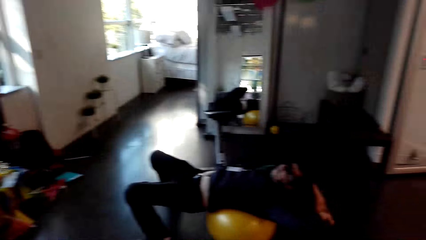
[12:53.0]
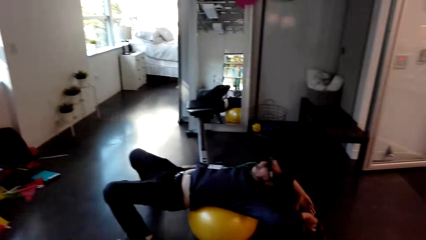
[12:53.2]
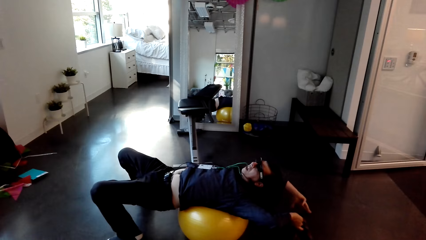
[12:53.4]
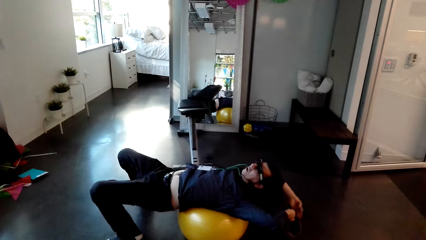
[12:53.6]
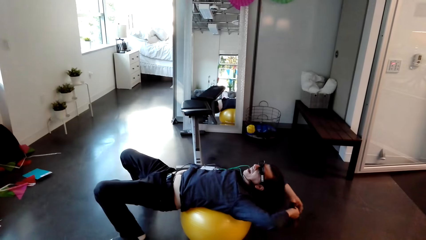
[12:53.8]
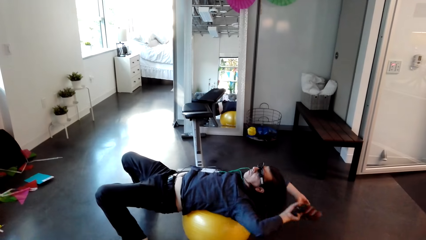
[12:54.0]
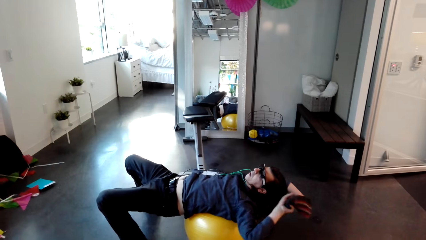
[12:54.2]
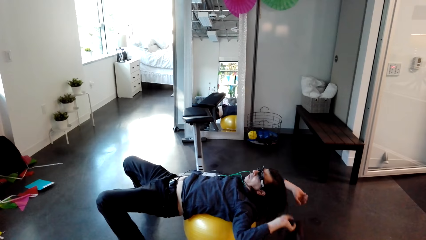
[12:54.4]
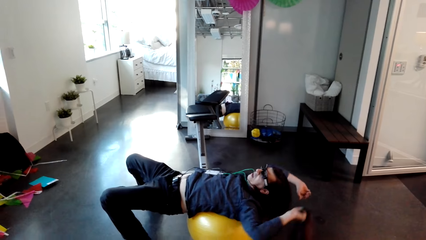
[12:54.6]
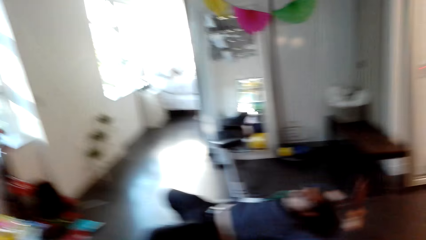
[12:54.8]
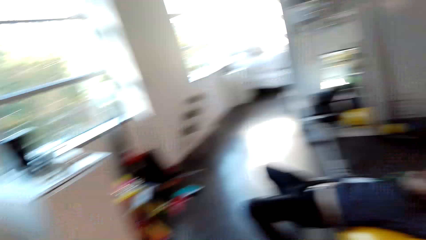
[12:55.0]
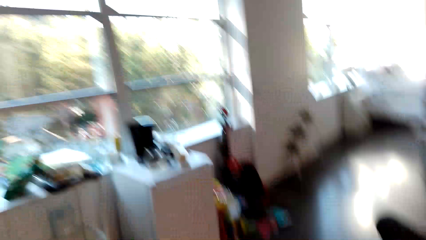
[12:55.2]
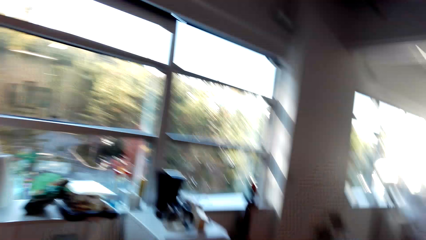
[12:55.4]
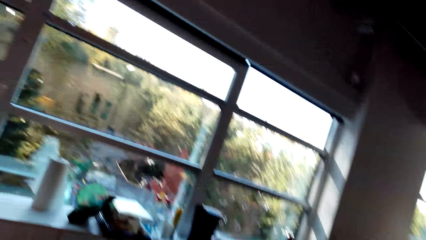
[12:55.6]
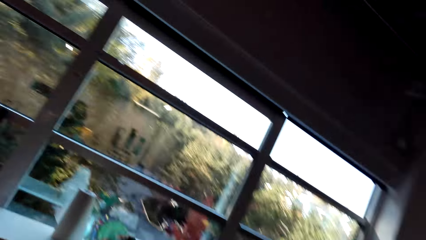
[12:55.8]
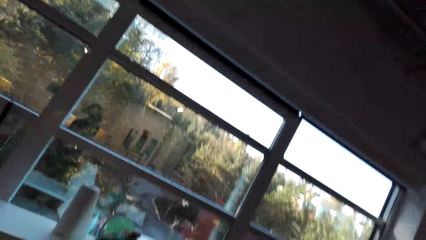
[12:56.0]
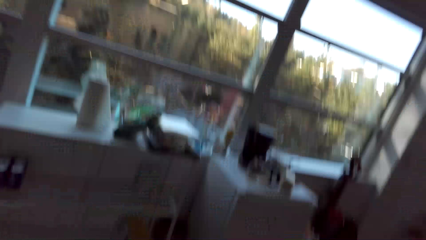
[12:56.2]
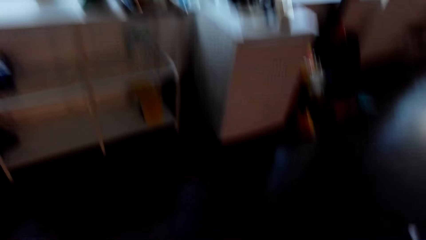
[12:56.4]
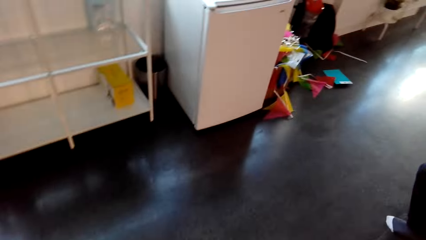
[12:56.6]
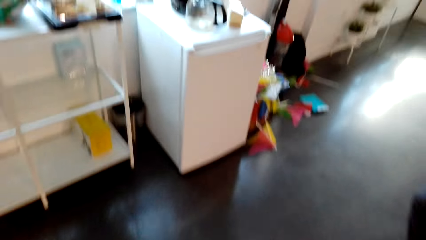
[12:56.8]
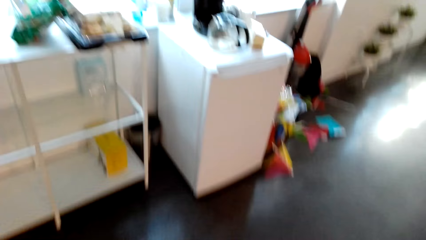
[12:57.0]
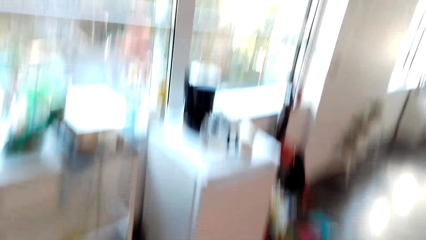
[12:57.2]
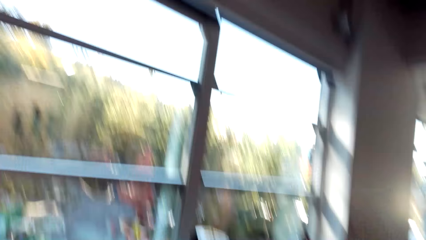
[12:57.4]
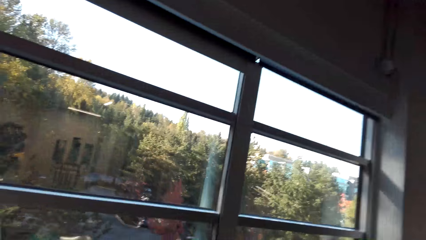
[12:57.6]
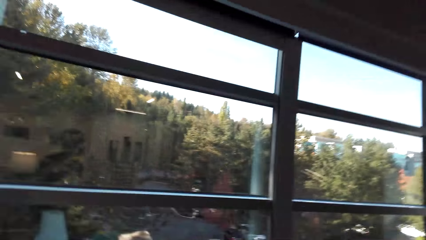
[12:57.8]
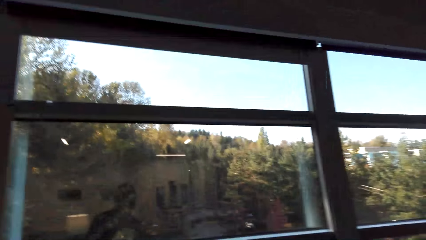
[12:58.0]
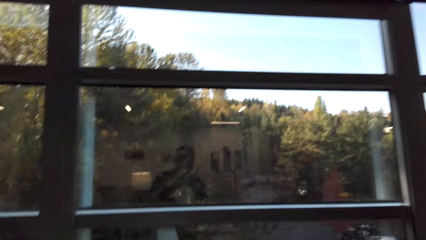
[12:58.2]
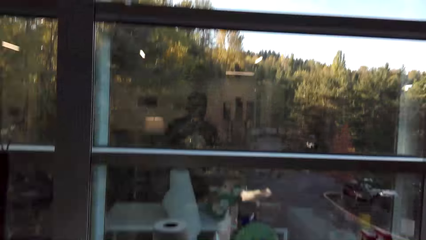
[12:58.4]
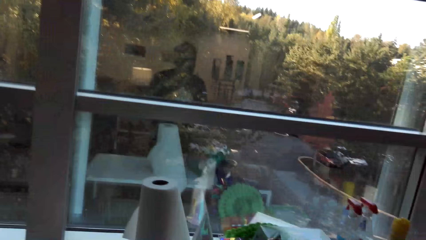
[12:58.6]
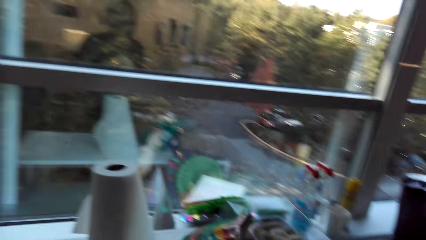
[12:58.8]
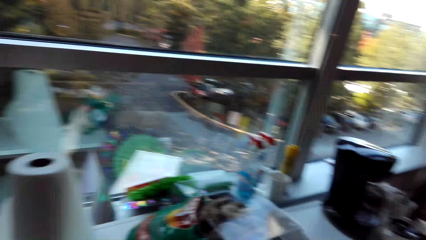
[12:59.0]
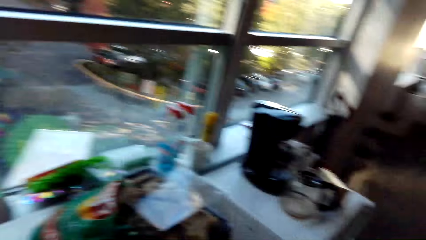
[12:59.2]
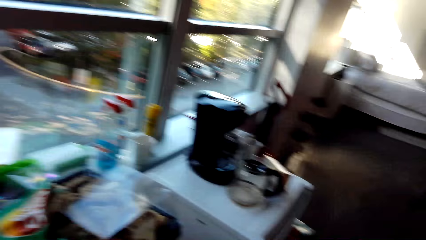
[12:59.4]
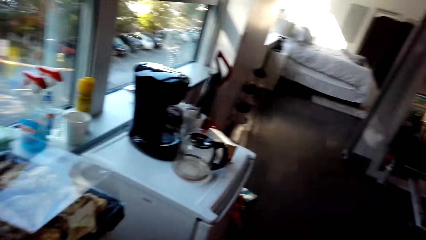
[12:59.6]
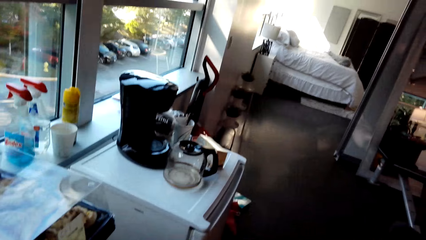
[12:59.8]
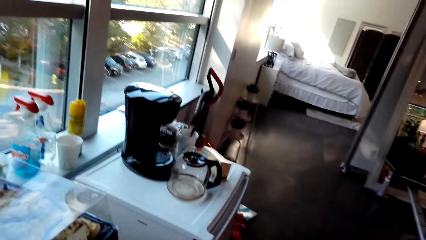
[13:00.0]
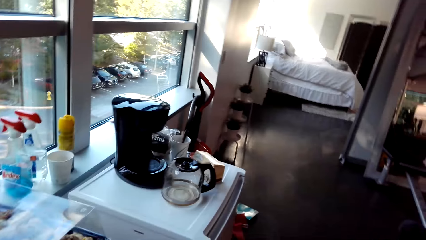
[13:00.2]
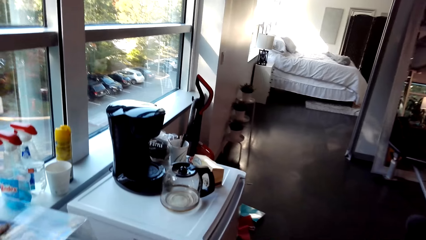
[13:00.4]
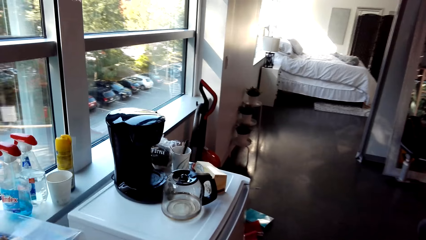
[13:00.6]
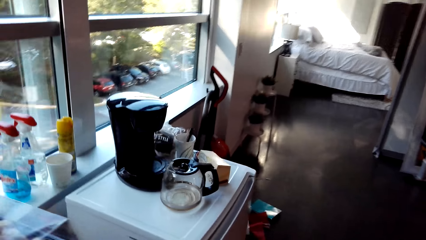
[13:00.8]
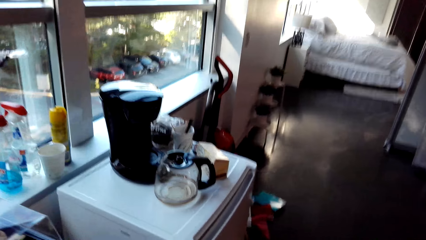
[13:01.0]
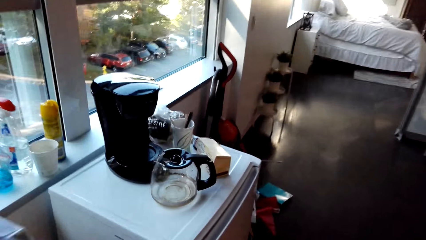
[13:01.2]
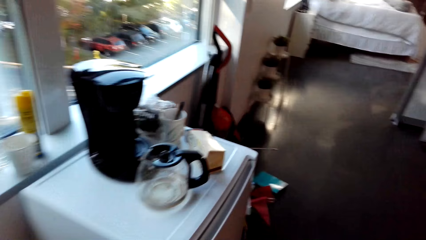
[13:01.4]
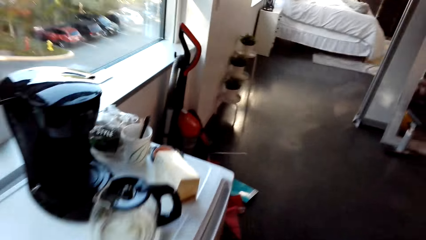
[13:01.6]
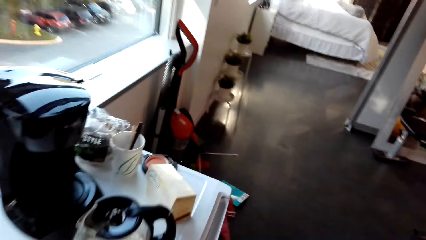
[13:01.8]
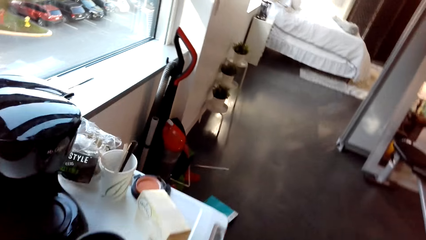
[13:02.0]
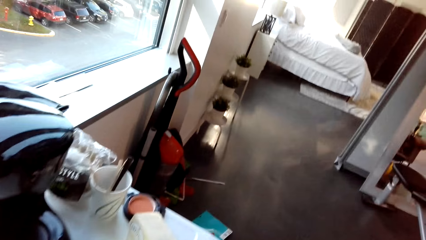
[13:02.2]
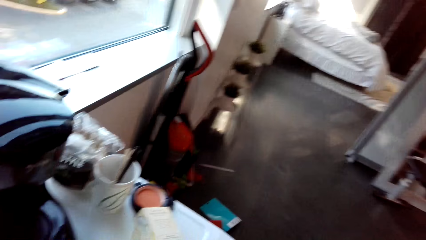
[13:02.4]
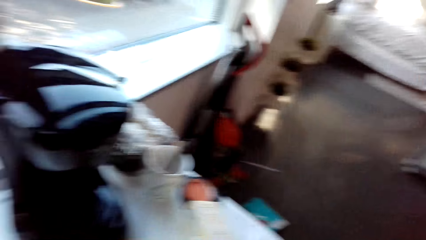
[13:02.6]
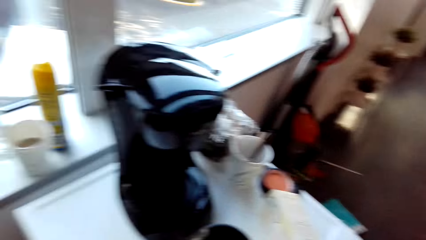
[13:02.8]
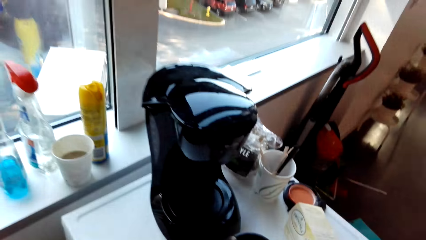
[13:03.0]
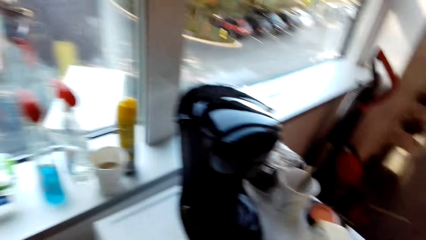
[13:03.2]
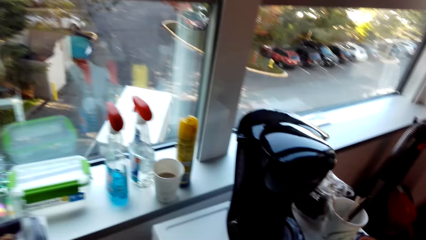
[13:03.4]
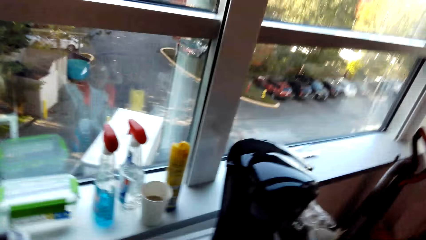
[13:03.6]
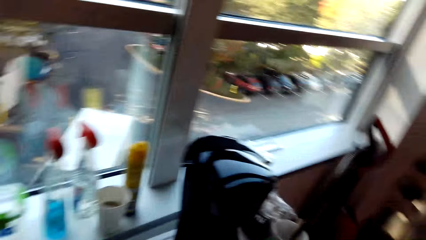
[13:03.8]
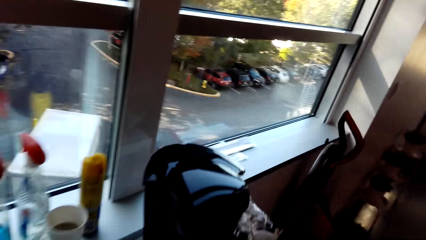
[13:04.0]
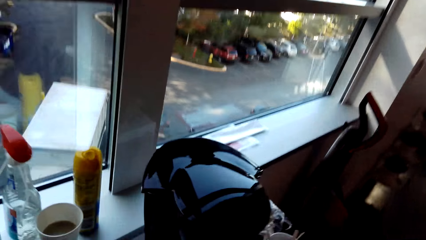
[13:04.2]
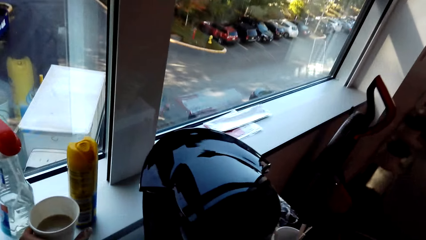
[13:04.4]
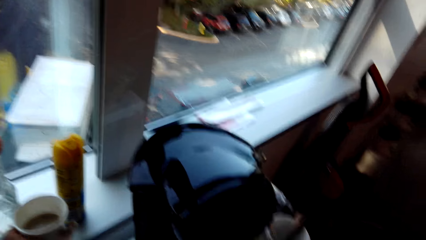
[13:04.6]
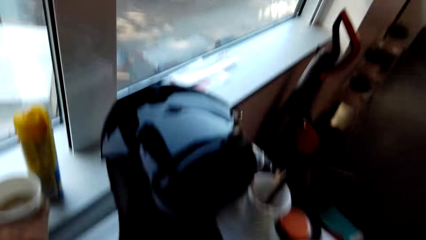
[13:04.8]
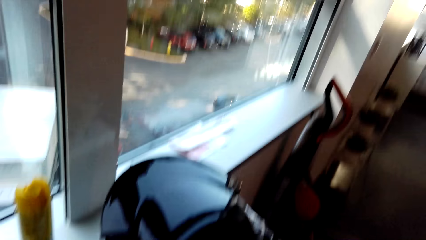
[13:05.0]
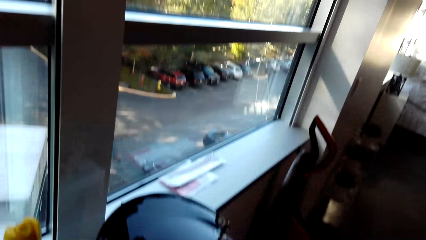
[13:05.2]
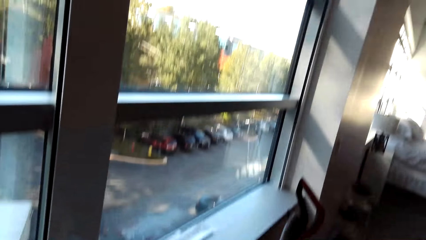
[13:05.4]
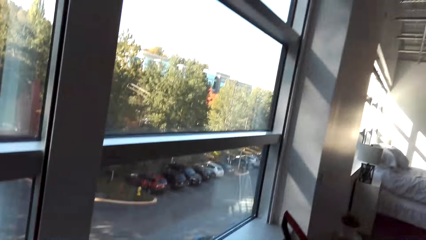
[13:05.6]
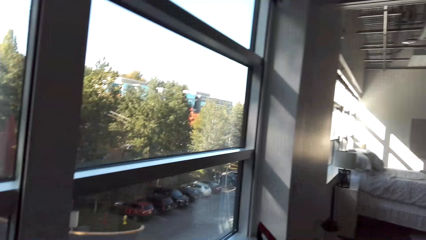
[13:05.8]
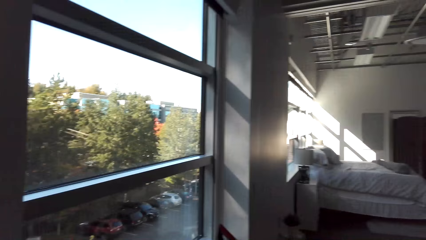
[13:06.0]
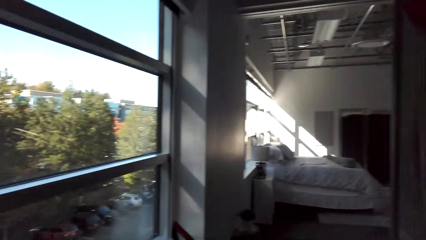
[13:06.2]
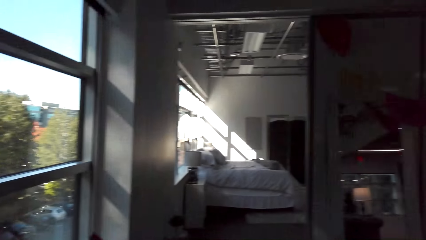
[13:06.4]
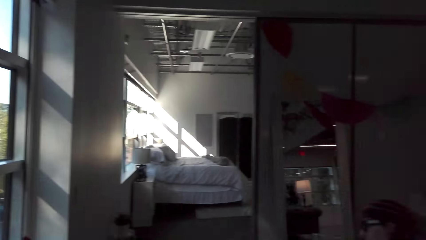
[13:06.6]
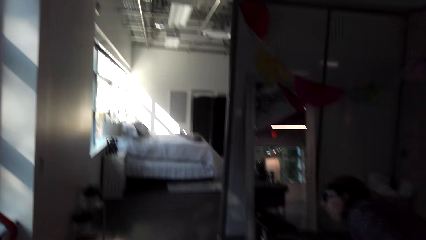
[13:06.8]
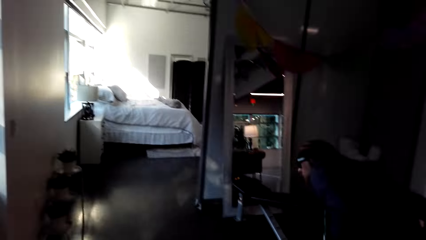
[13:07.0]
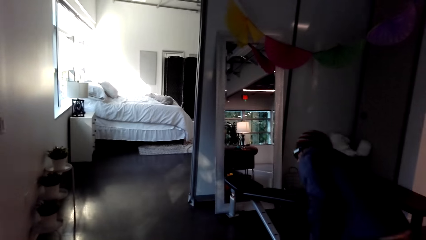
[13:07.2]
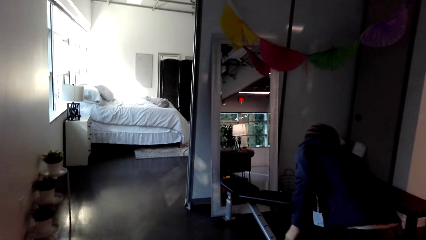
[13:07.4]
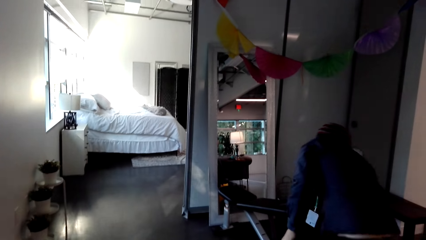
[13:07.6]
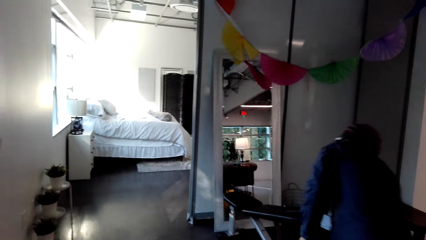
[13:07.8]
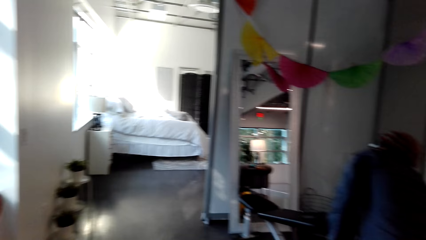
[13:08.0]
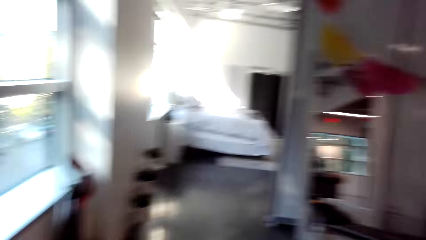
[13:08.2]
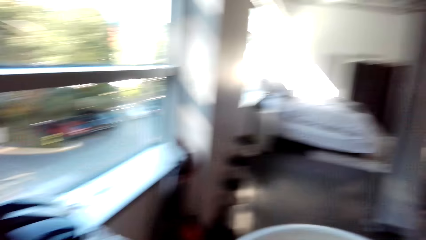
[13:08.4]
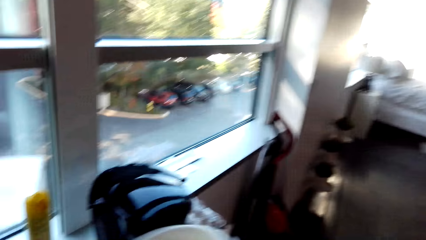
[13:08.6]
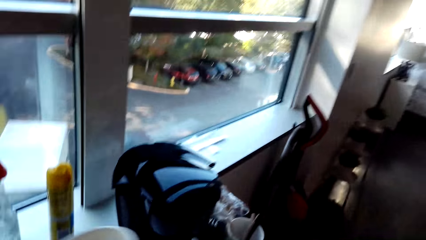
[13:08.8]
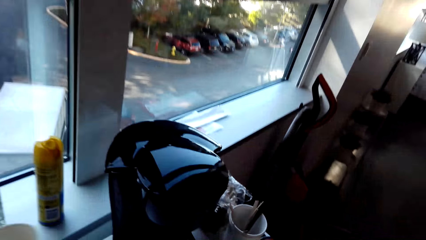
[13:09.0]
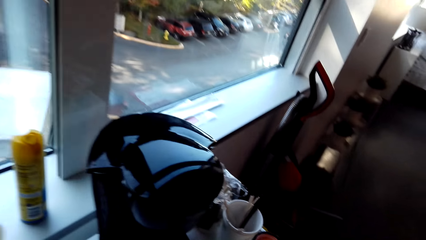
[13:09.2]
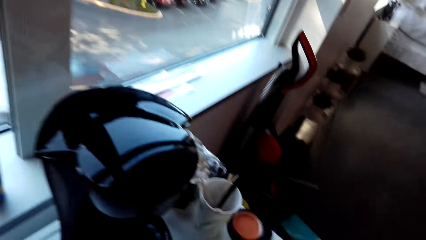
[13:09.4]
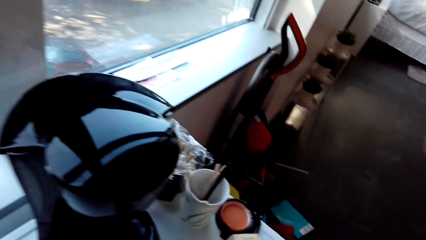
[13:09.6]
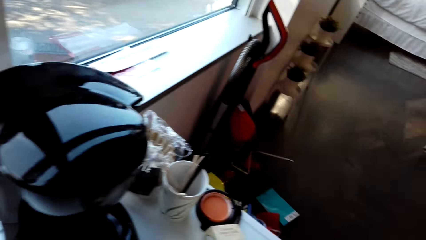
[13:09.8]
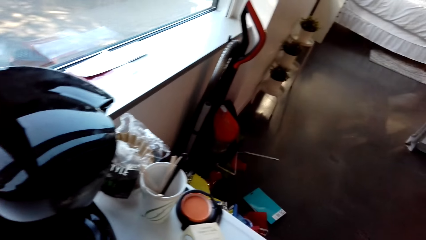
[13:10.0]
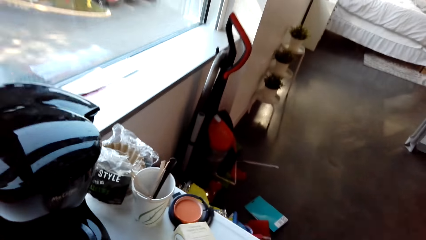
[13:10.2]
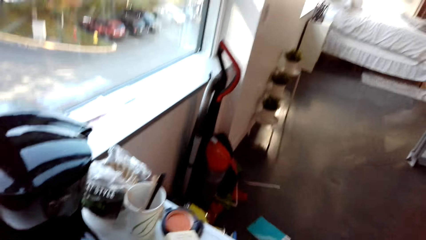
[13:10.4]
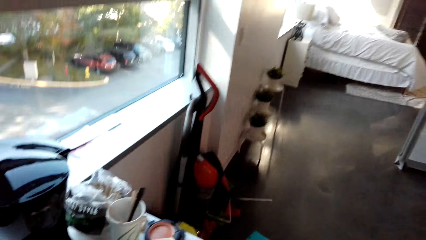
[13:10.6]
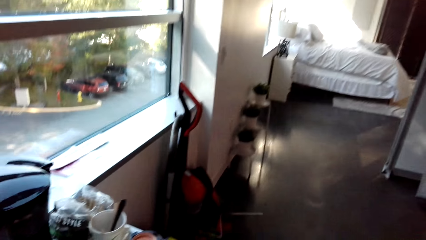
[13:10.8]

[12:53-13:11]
The camera wearer talks to a man. They look around the apartment. They walk around. They make tea. They stare at the man. The man stands up. The camera wearer looks around the apartment.
